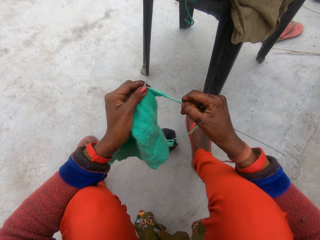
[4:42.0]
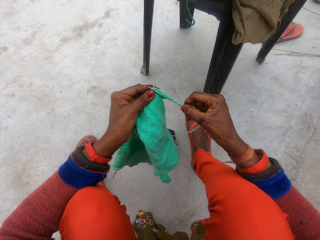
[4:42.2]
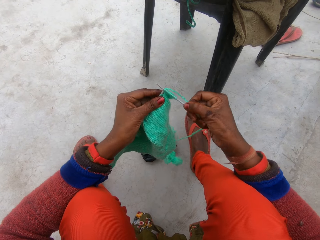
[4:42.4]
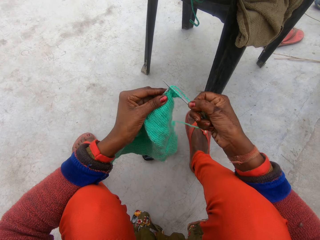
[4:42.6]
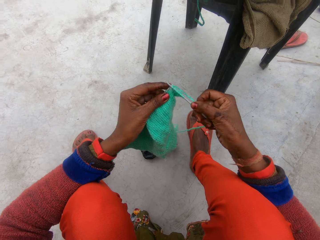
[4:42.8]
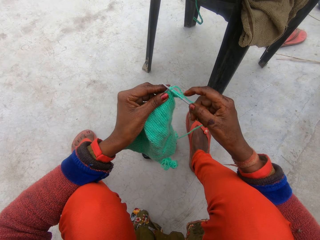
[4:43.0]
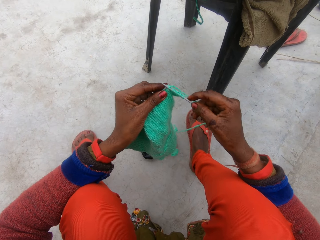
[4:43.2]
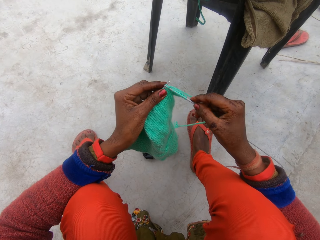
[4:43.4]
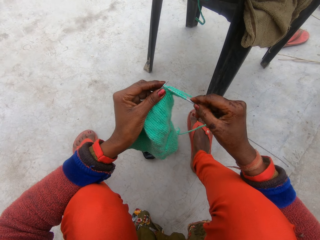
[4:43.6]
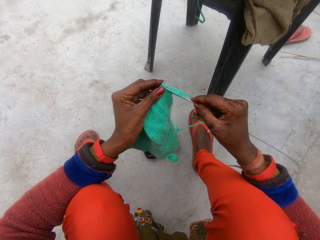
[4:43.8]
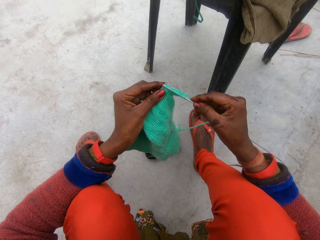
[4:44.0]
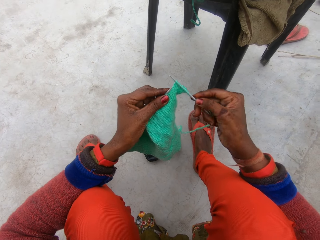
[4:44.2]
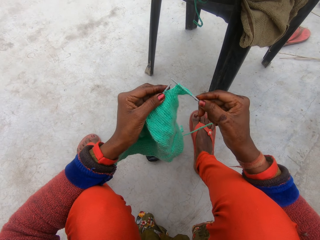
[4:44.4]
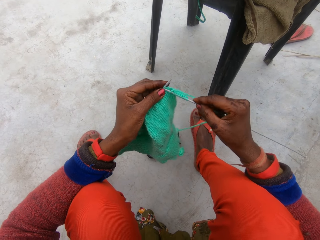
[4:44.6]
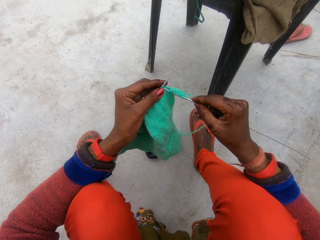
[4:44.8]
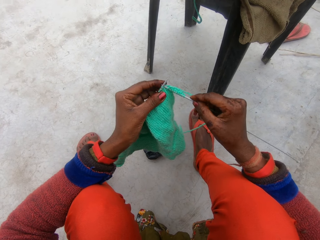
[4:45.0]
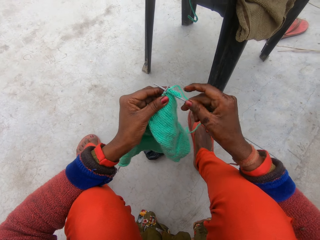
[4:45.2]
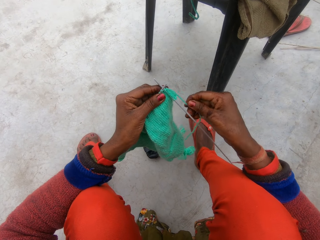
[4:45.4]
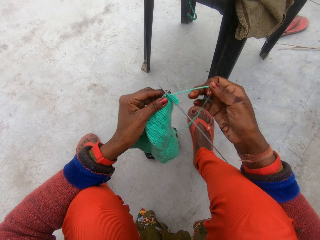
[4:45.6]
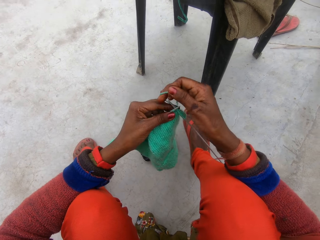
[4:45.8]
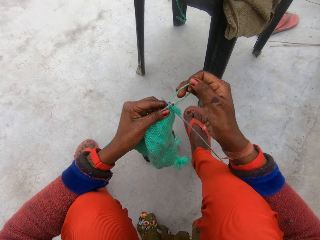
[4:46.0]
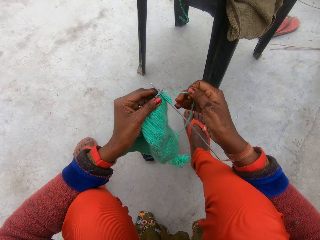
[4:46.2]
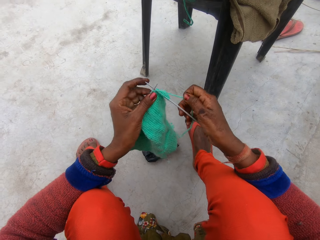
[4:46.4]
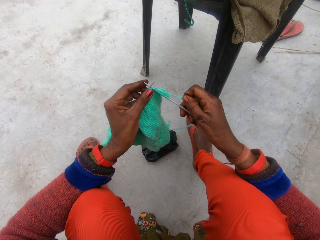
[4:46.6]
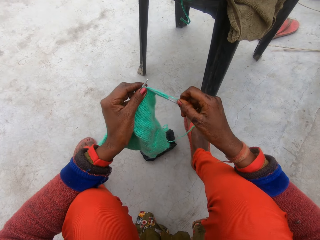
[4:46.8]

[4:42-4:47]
The camera wearer knits the fabric with the knitting needles.

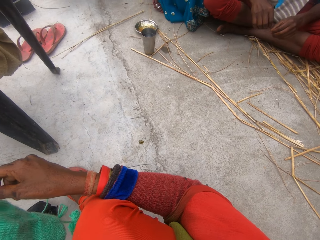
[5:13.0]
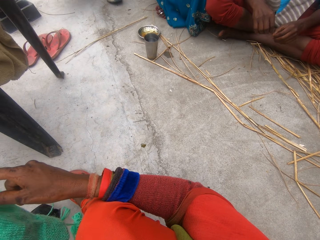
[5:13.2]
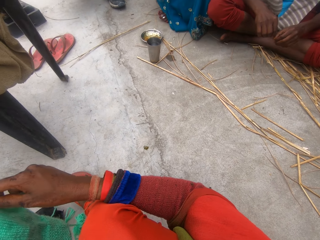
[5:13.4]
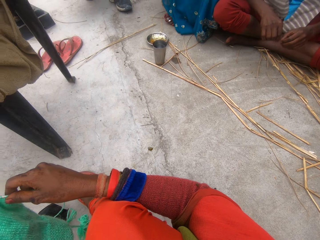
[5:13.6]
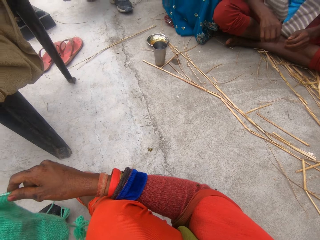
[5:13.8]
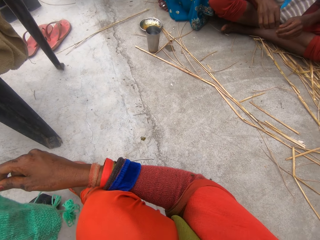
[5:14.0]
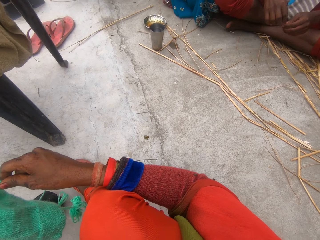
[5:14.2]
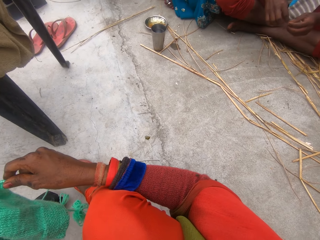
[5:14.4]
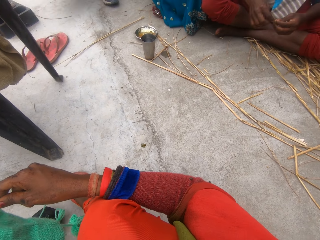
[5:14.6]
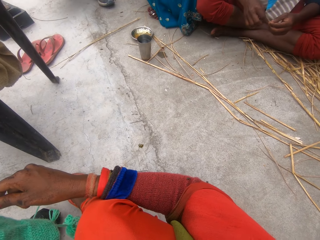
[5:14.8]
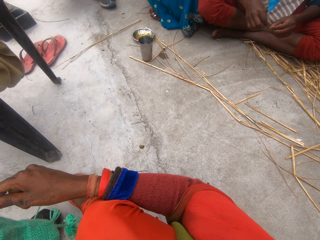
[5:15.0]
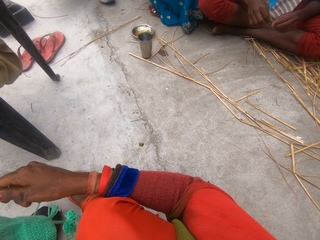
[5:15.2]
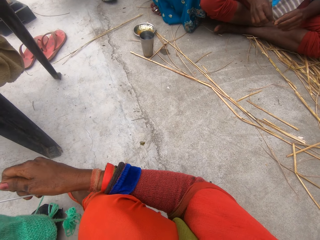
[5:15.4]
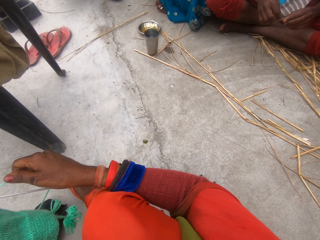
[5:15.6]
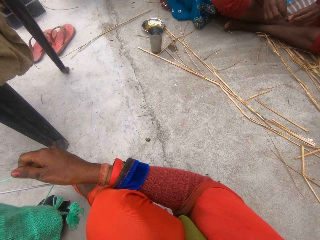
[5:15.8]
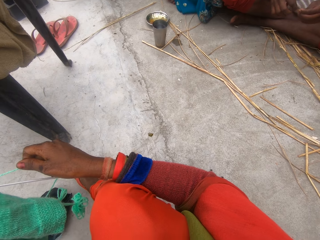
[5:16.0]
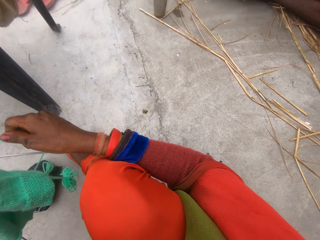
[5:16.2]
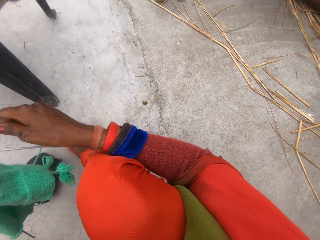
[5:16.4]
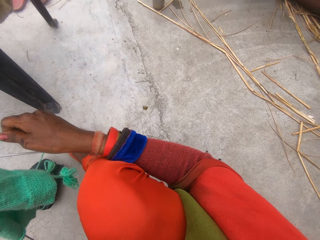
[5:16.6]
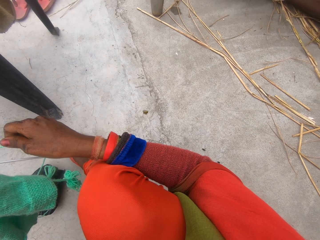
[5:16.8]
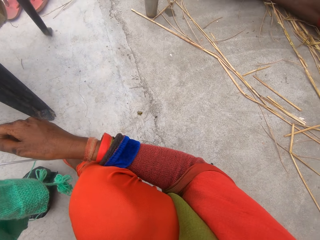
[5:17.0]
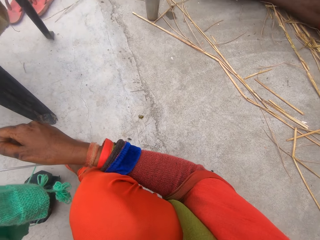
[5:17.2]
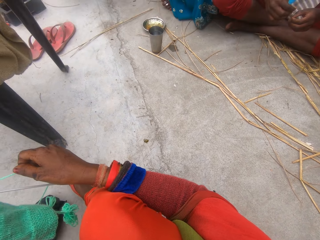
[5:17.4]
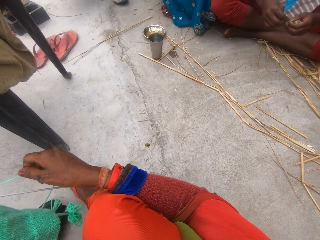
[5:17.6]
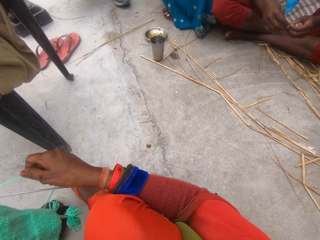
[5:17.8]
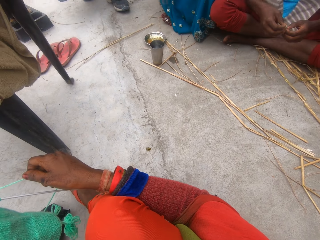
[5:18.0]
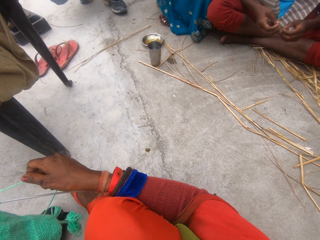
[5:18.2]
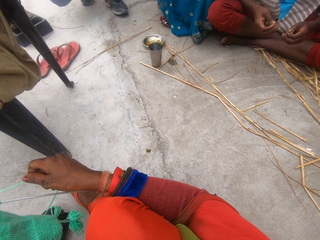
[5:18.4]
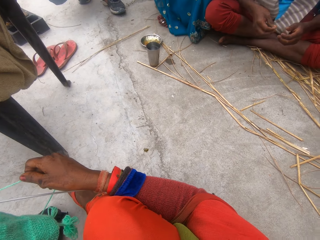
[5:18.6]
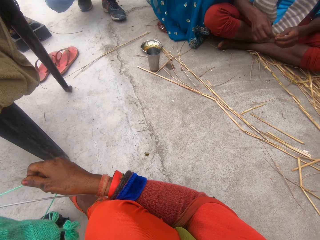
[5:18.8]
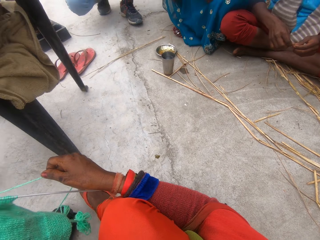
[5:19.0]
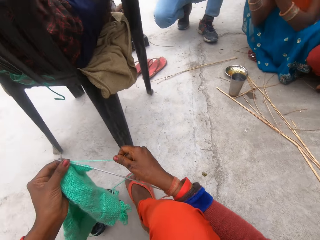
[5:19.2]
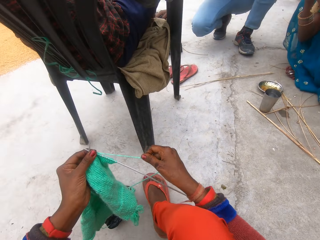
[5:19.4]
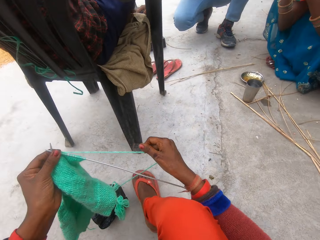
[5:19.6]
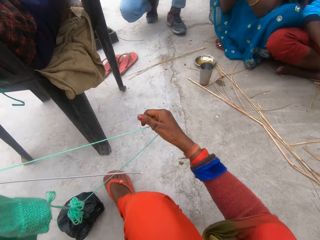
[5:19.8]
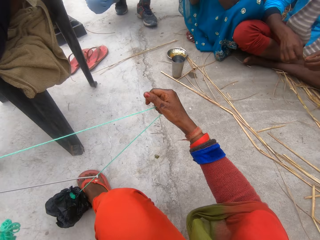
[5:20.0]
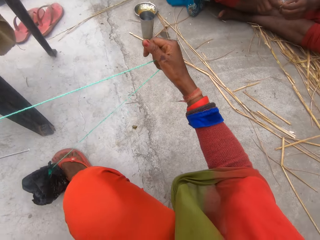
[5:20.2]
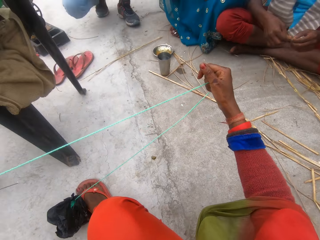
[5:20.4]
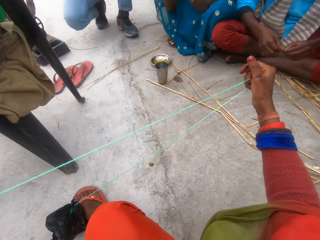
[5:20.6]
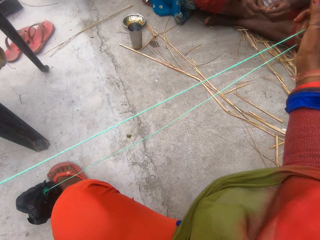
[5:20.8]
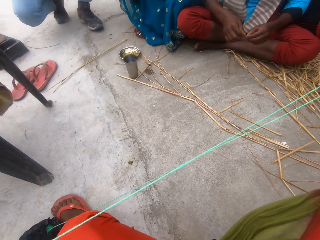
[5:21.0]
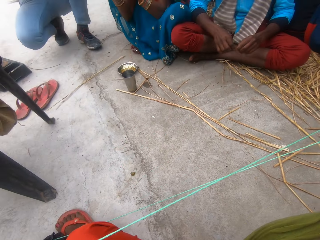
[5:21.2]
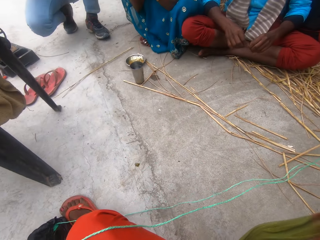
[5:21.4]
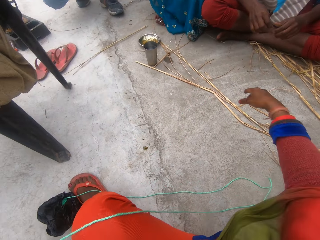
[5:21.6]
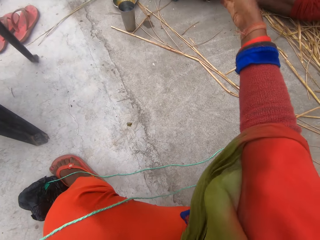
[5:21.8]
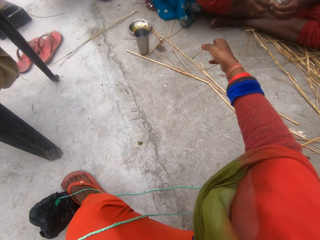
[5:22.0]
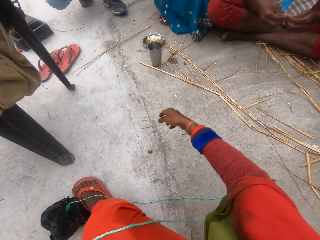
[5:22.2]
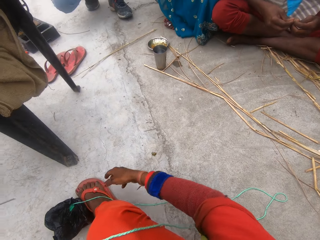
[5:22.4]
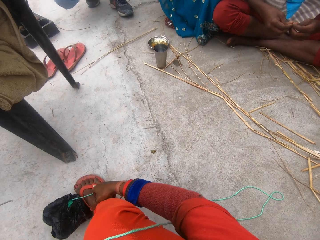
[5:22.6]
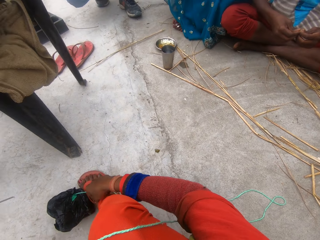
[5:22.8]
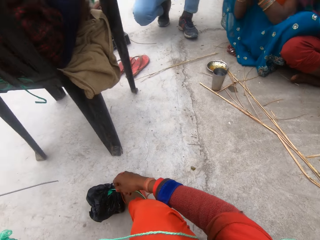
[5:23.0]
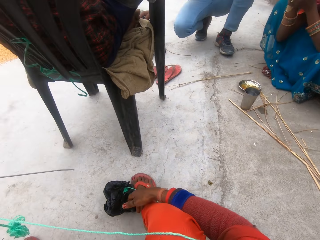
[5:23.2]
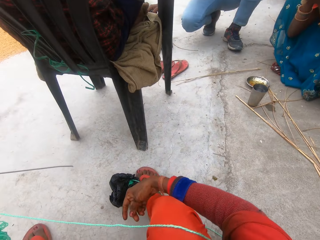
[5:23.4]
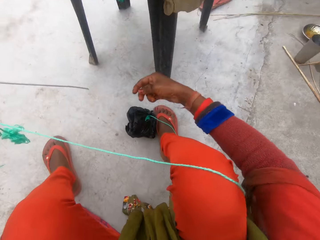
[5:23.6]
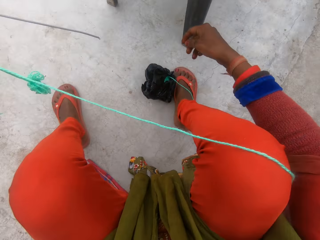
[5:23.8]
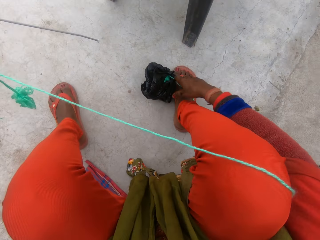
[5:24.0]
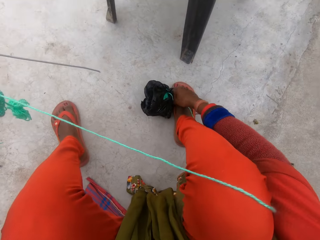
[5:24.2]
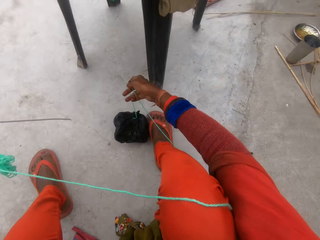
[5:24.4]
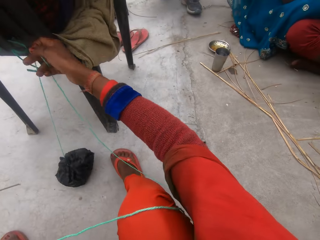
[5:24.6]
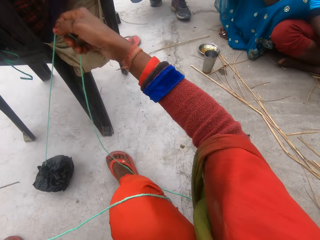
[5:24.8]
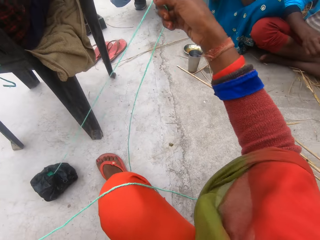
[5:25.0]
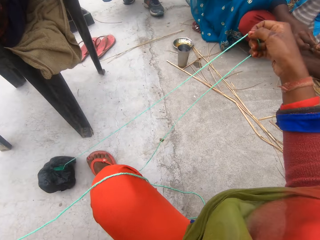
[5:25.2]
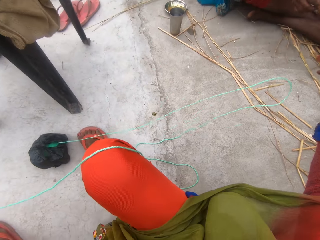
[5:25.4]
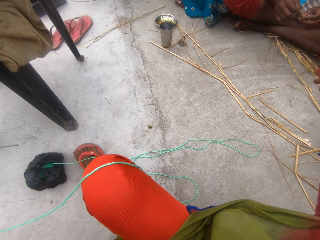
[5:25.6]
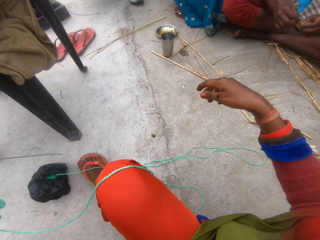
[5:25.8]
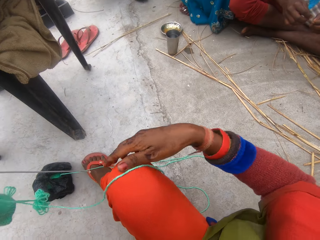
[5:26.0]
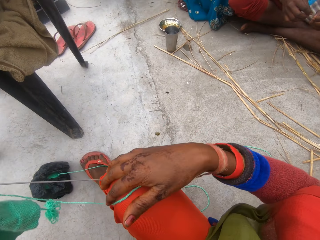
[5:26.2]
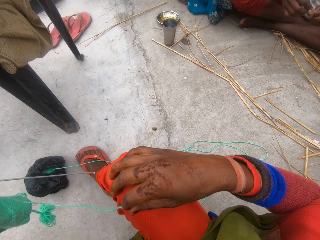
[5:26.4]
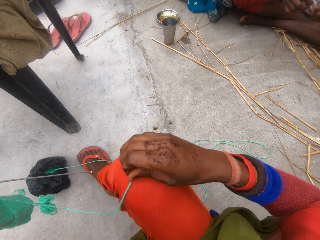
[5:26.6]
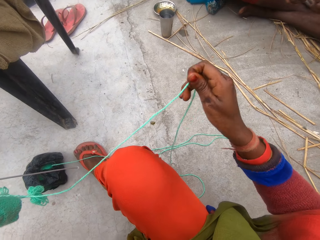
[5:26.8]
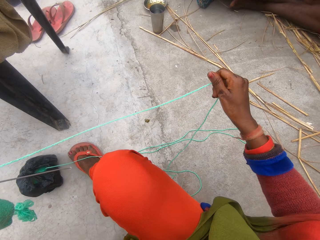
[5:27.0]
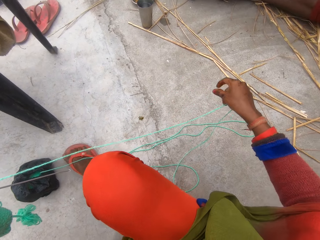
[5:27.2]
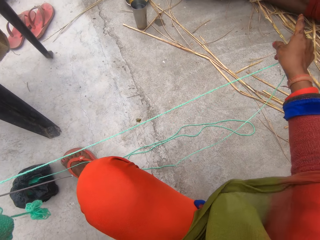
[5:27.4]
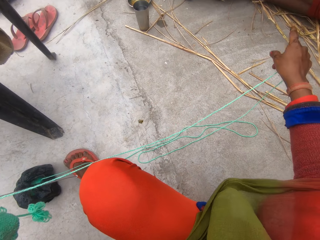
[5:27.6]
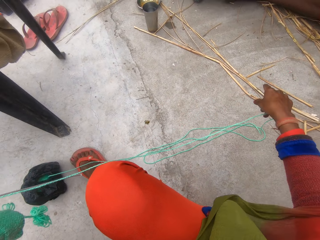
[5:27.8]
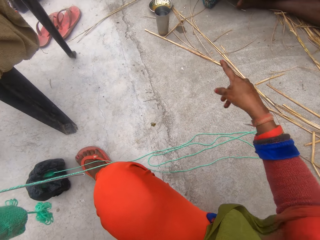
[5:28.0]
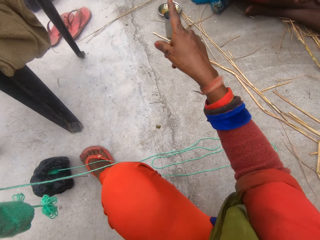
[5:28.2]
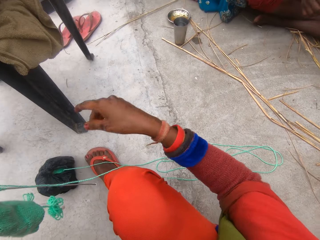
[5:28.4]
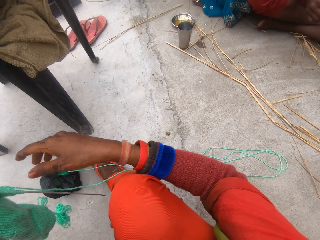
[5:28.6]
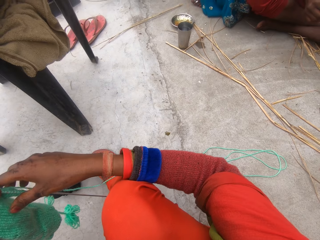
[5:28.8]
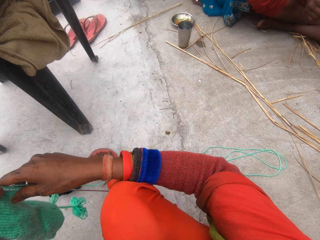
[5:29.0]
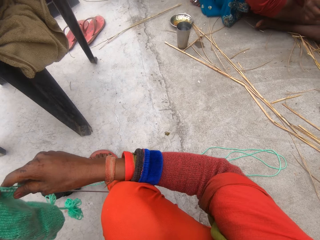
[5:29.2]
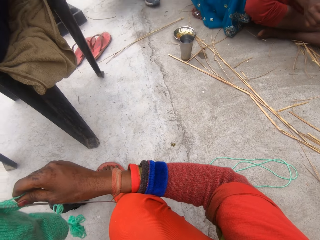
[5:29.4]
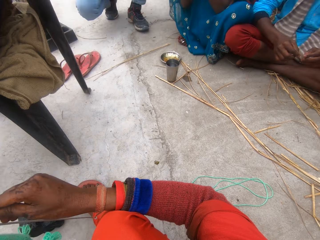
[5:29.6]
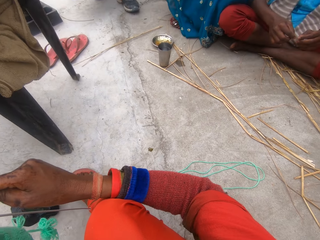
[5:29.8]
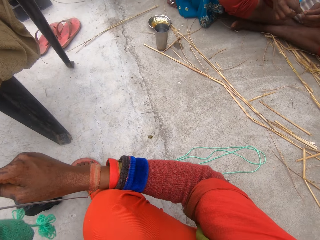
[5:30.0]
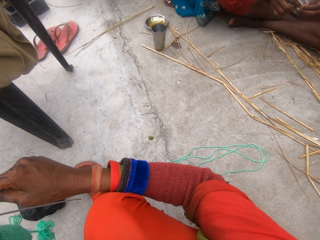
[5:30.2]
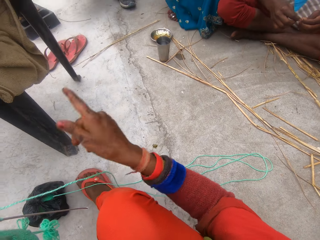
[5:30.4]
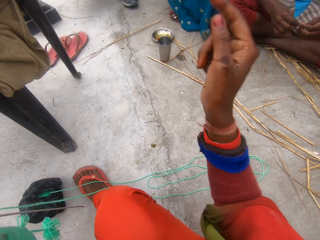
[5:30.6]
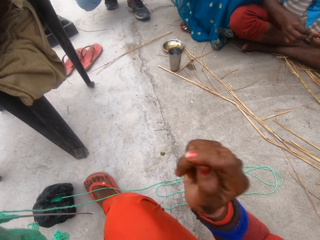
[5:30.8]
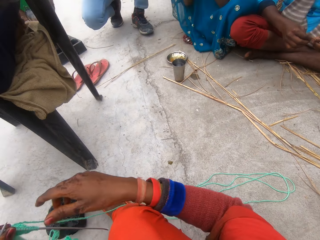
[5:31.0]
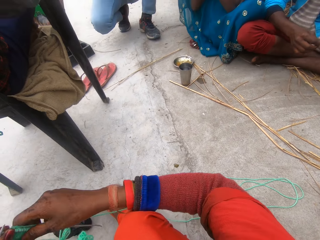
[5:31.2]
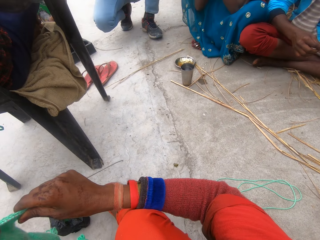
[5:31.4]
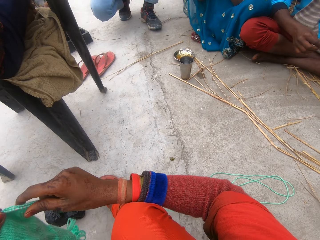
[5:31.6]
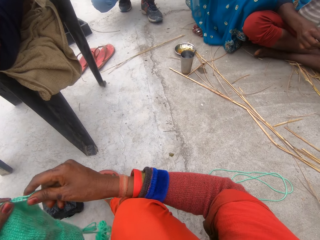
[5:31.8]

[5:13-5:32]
The camera wearer adjusts the thread with her right hand. She pulls the string from the yarn. She makes gestures with her right hand. She touches the fabric with her right hand. She continues to knit the fabric with the needle in each hand and the thread.
